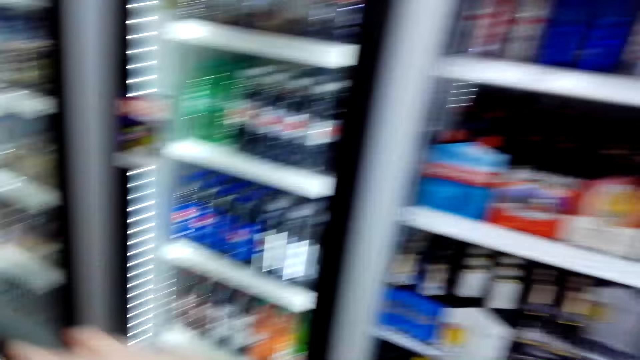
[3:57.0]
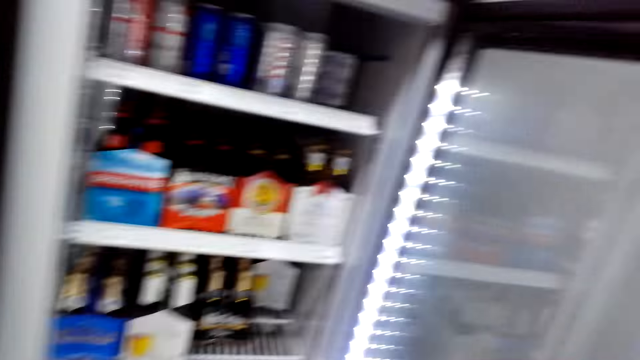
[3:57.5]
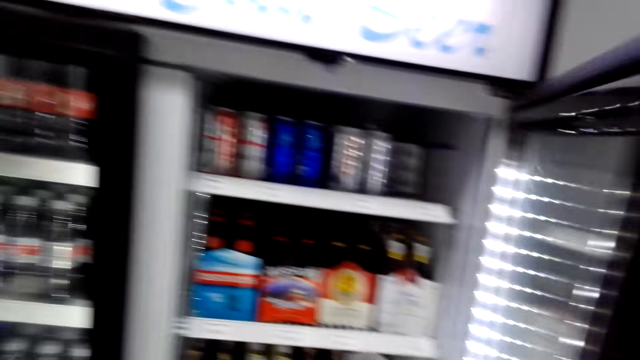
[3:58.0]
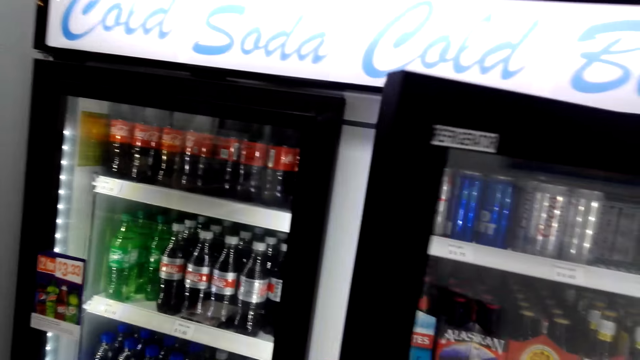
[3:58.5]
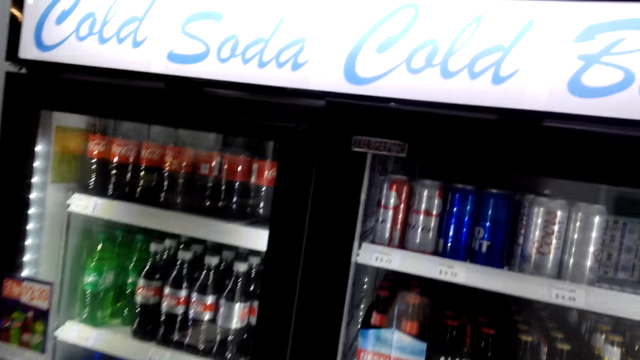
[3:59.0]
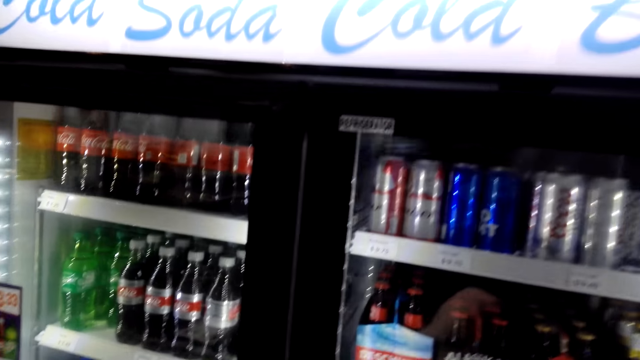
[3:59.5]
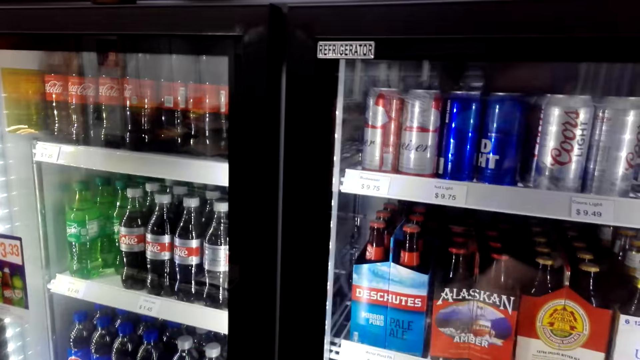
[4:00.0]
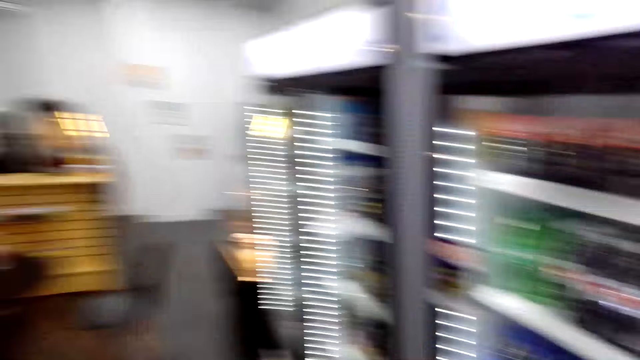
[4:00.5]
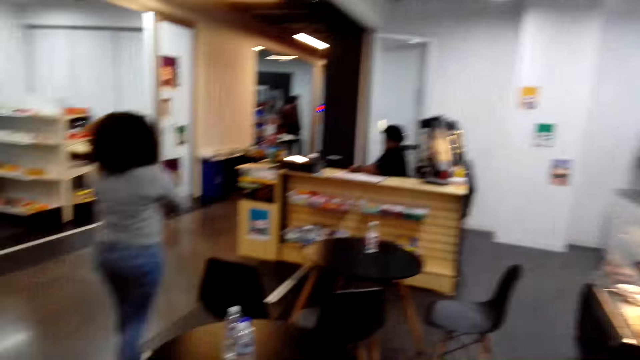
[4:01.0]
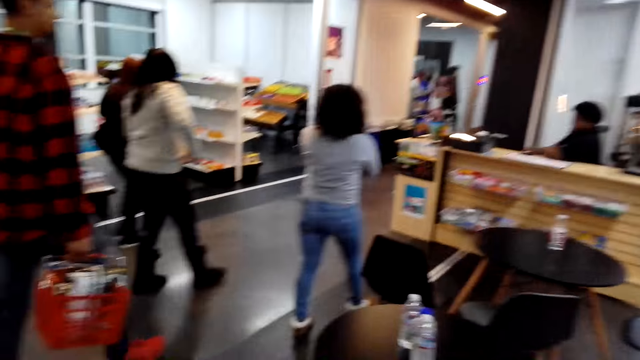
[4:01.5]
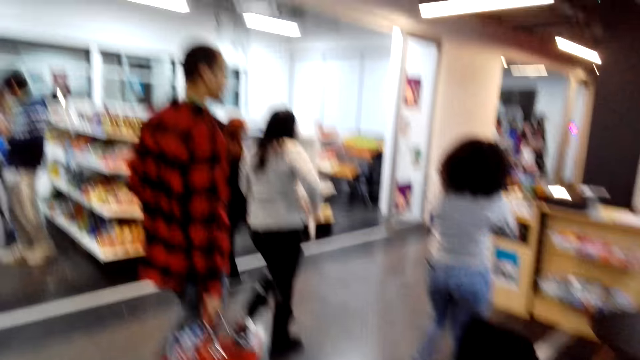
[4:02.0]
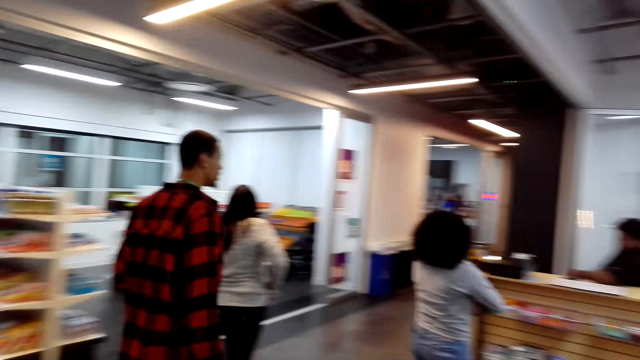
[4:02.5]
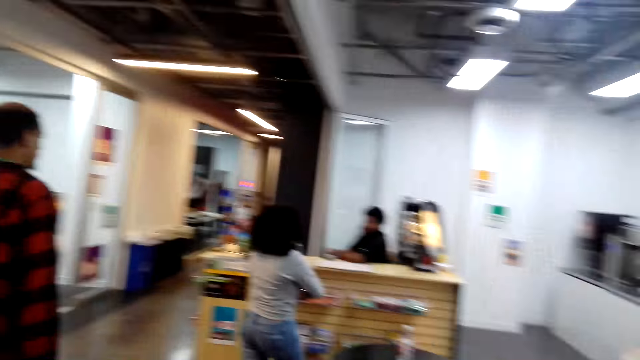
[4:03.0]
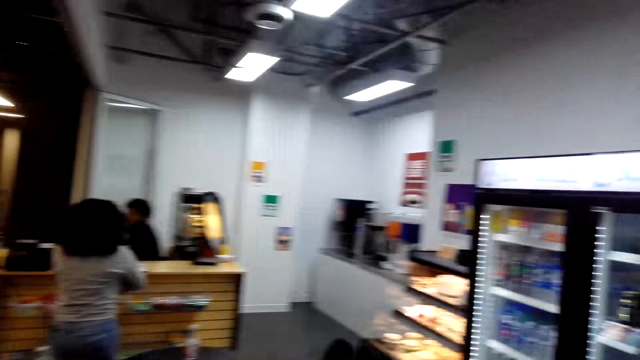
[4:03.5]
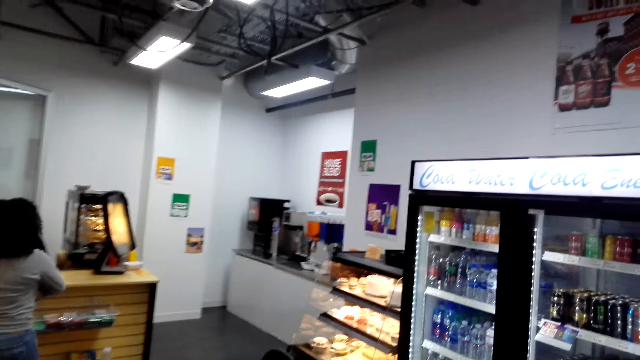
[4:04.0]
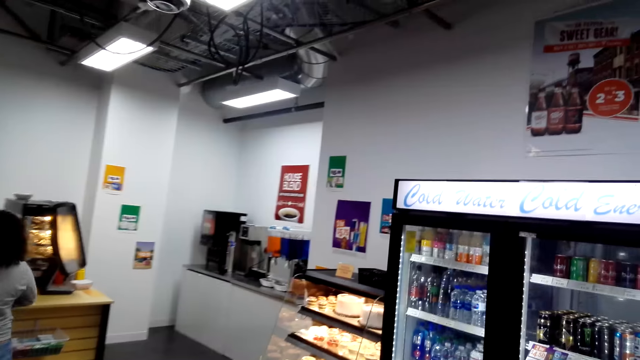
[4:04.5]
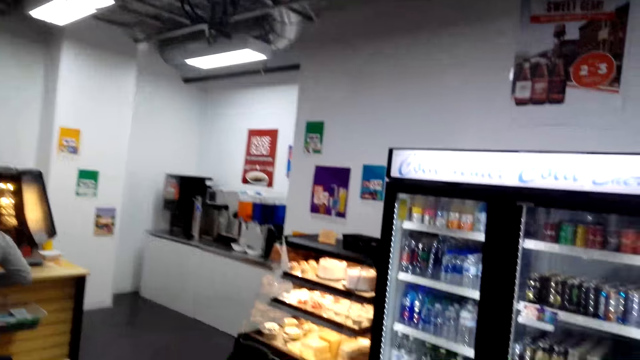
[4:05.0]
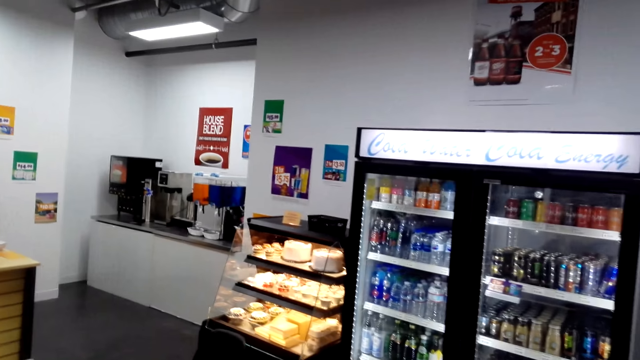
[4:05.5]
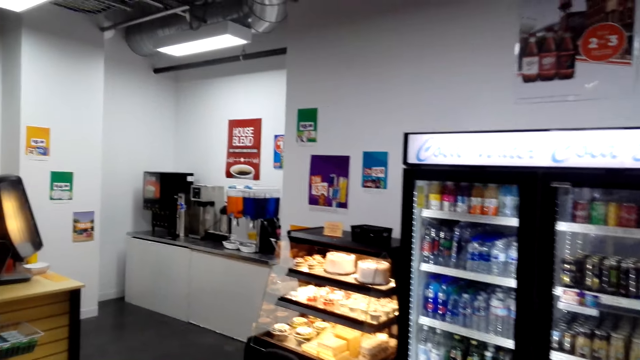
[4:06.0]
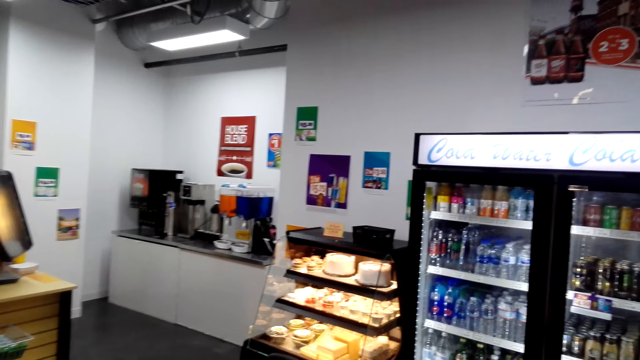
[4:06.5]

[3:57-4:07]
The camera wearer closes the fridge. They walk in a supermarket. They walk to the cashier. A person holds the basket. Another person walks to the cashier desk. A third person moves to the cashier desk.

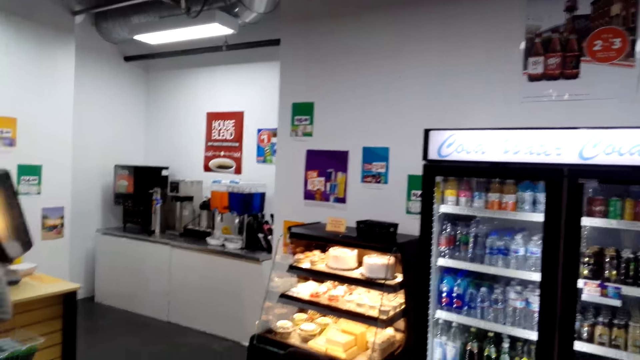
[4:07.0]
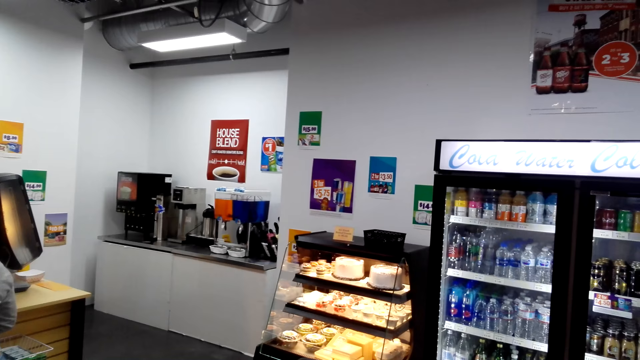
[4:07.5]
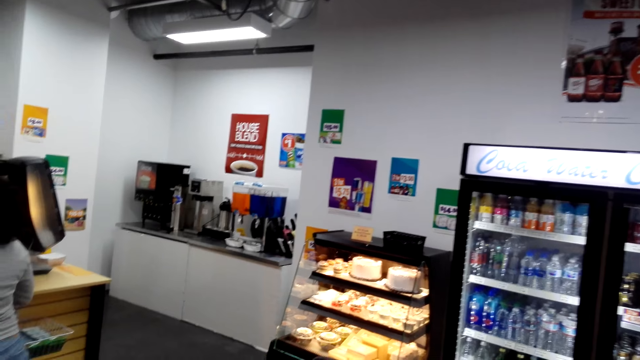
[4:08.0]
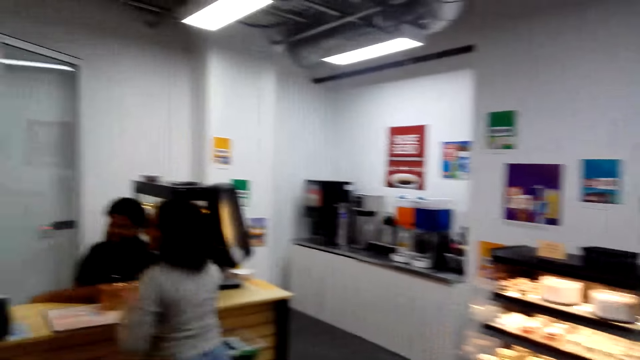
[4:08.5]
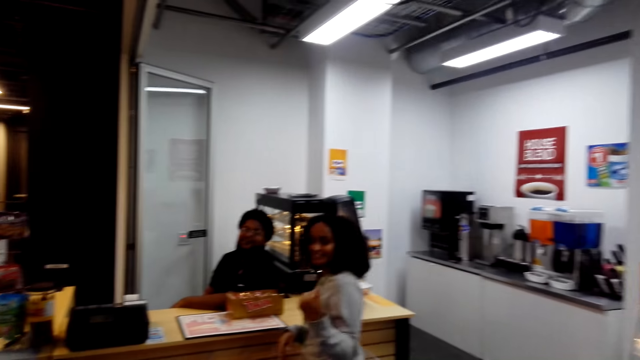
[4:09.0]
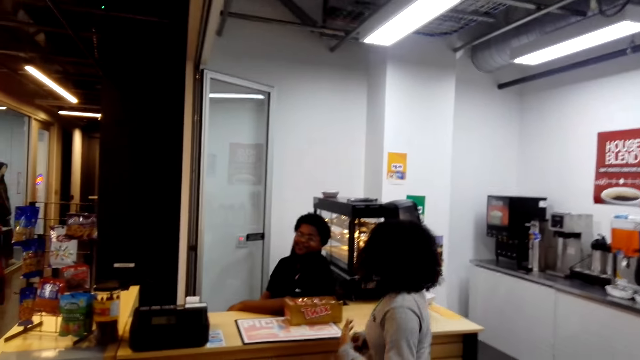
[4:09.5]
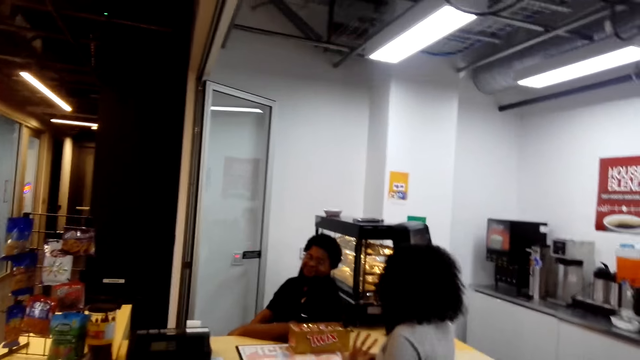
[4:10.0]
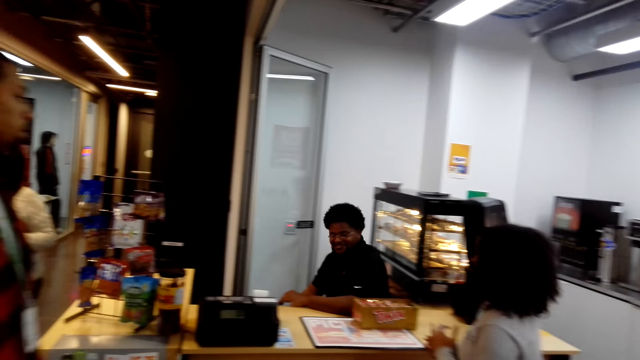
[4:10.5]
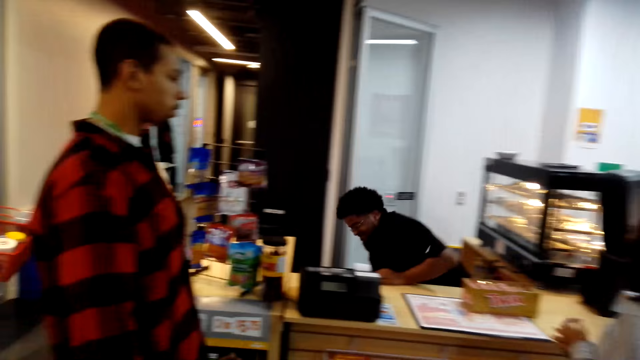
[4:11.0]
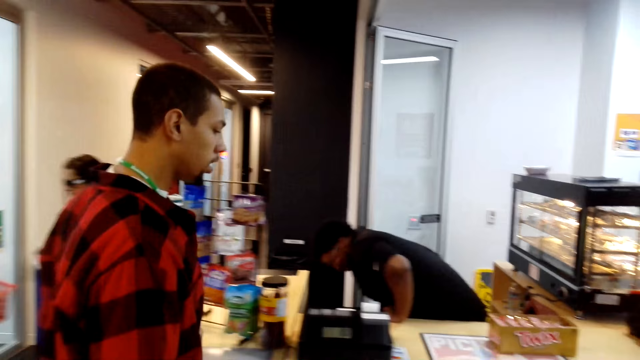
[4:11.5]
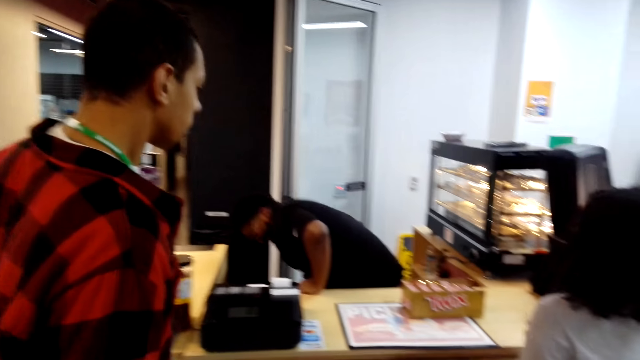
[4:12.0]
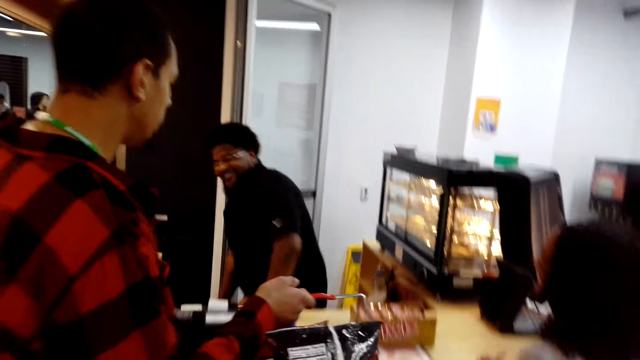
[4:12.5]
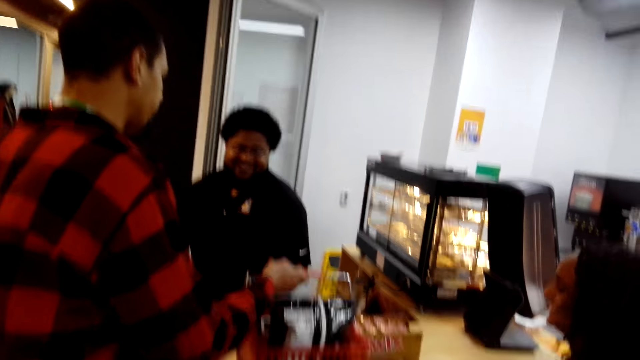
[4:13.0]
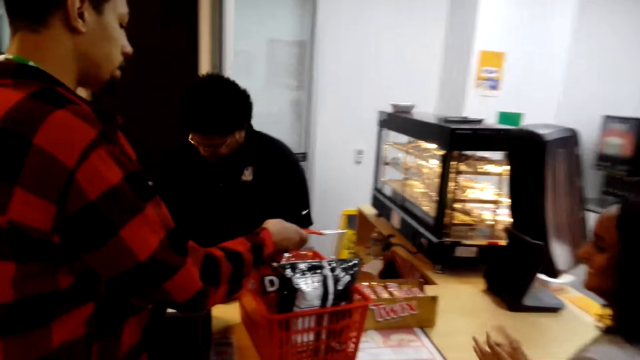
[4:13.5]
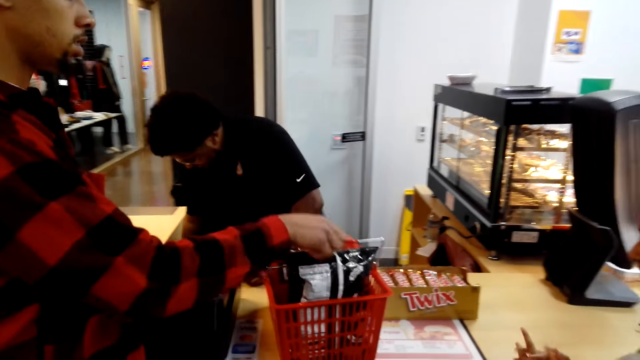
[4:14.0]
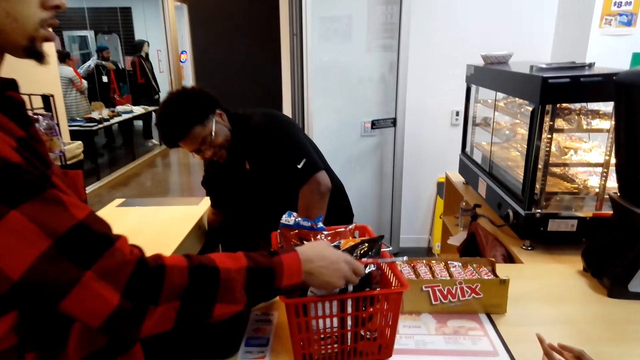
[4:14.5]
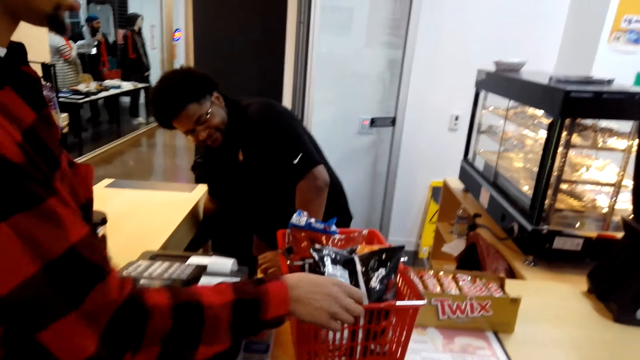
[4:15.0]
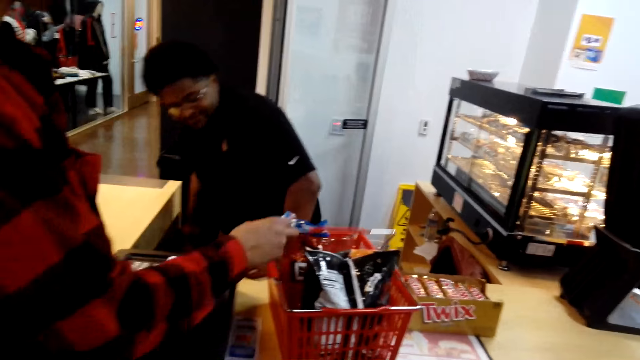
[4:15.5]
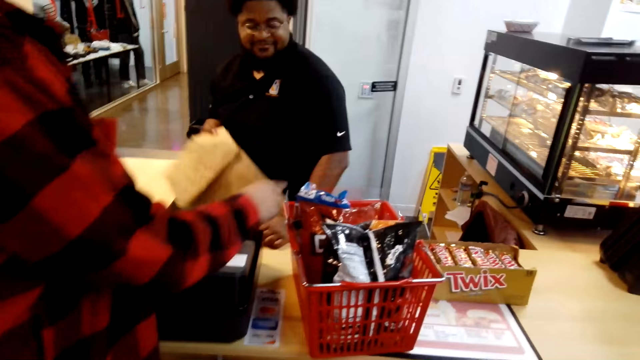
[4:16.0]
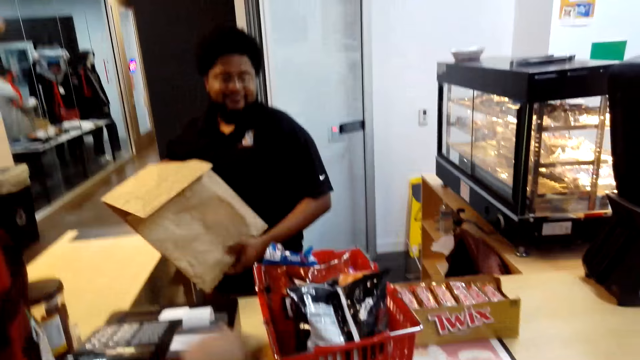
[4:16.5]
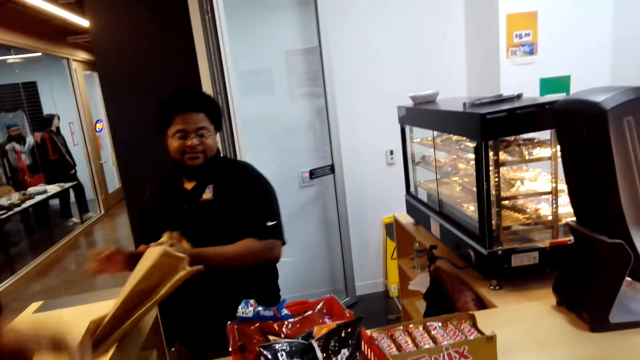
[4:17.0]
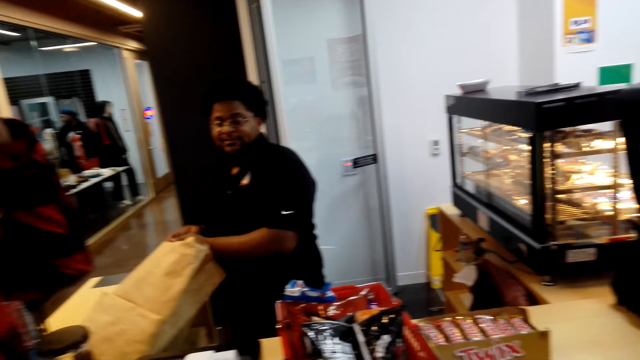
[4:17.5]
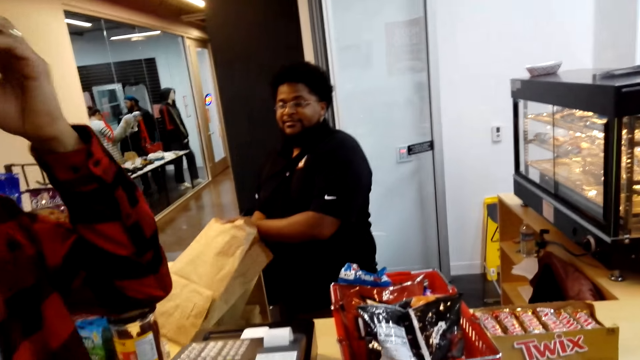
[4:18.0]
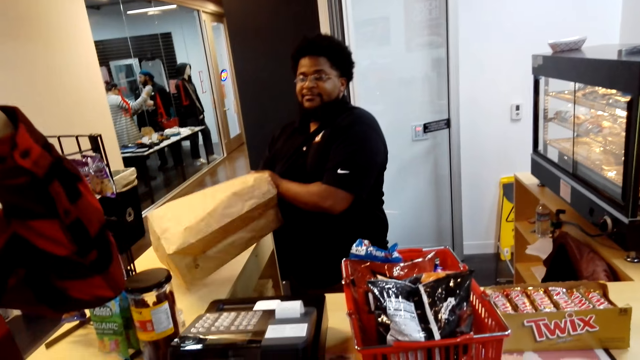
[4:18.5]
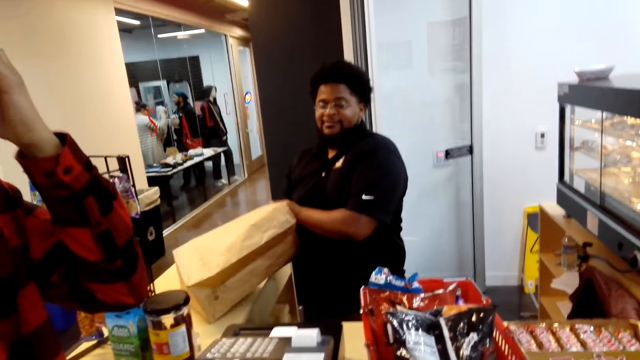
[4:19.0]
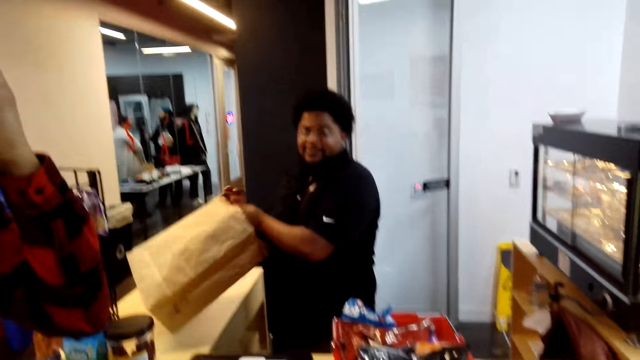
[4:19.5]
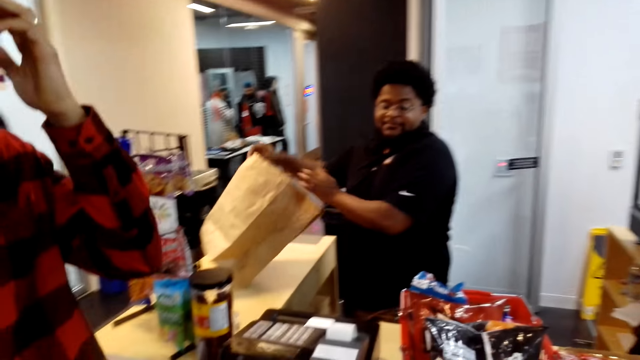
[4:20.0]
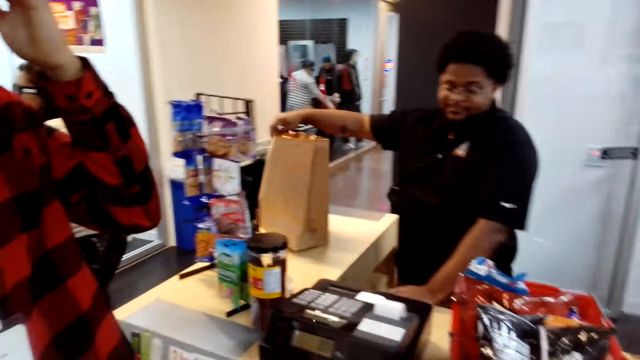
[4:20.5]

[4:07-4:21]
A woman points at a person. Another person wakes from a chair. A third person moves the hand to the cashier desk. A fourth person moves the basket on the desk. The woman moves the hand on the desk. The fourth person moves the basket handle. The second person straightens a paper. The third person holds the packet. The fourth person touches the face and moves the hand to the head. The third person opens the packet.
